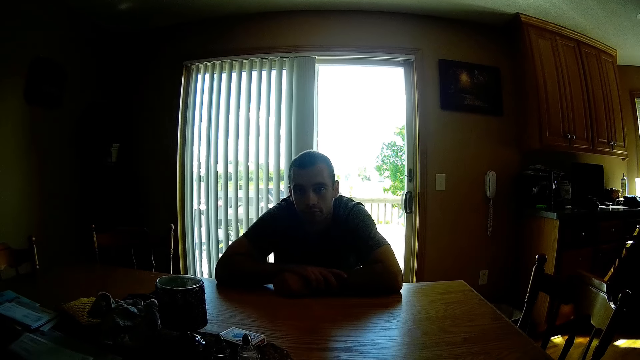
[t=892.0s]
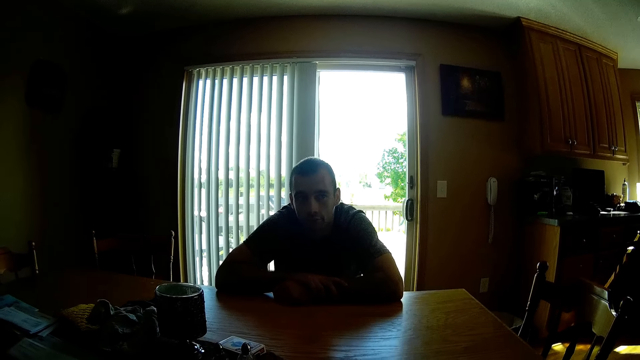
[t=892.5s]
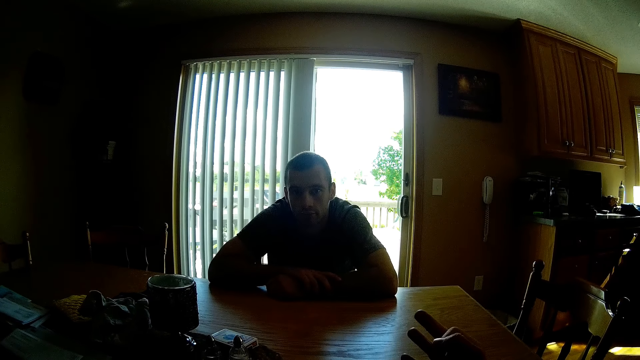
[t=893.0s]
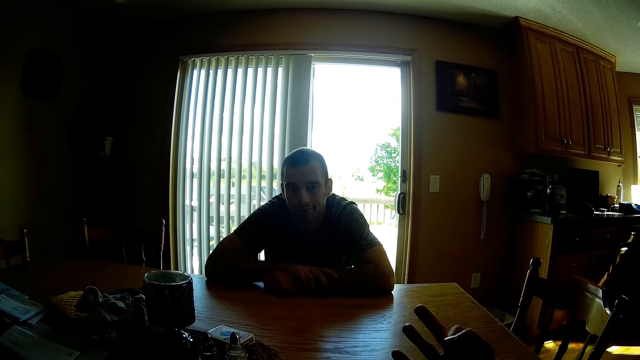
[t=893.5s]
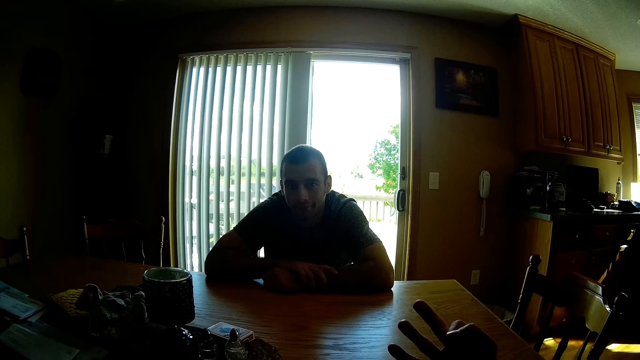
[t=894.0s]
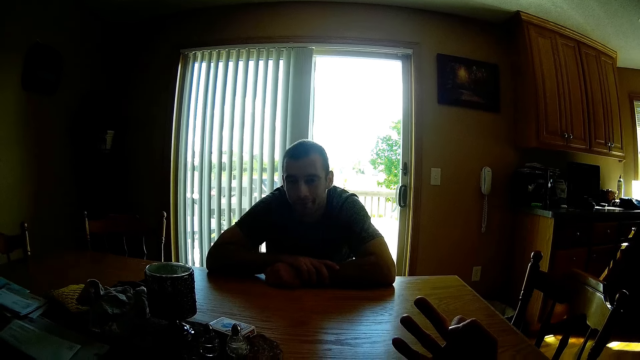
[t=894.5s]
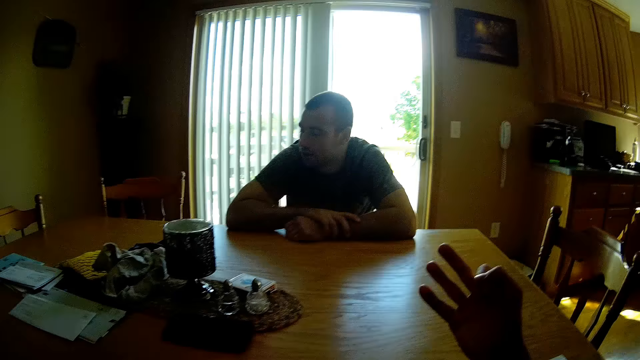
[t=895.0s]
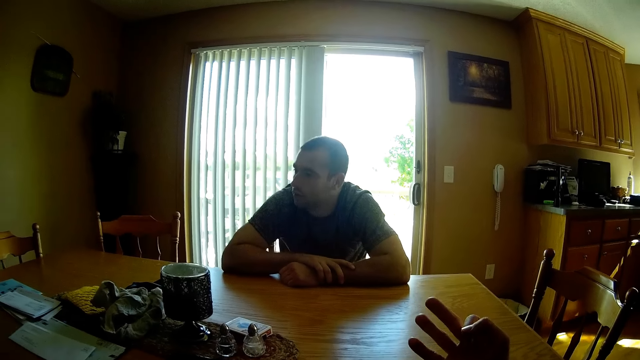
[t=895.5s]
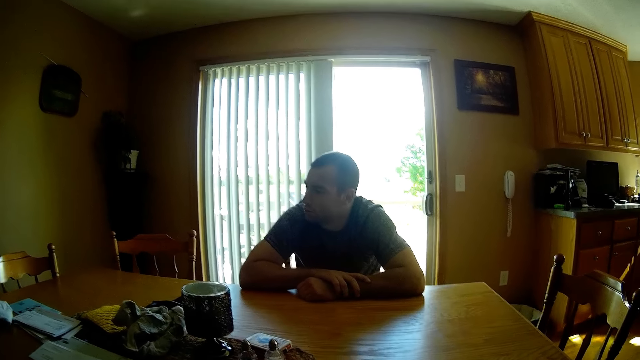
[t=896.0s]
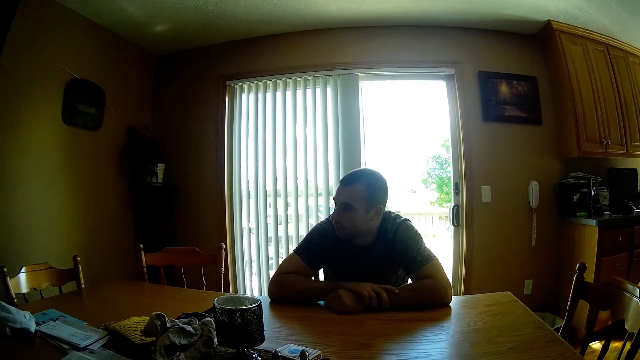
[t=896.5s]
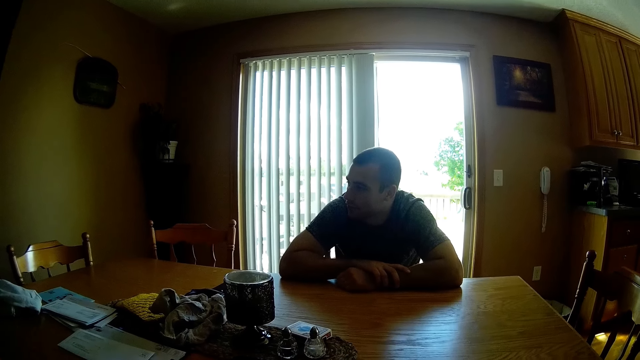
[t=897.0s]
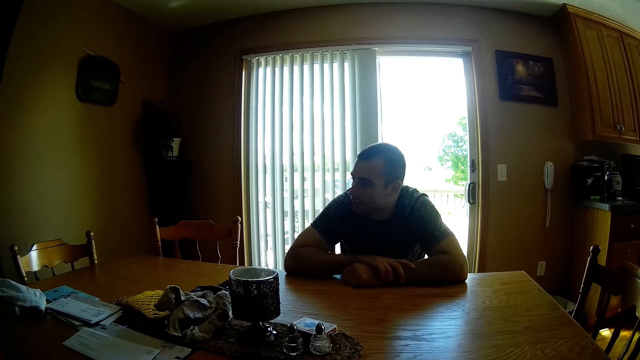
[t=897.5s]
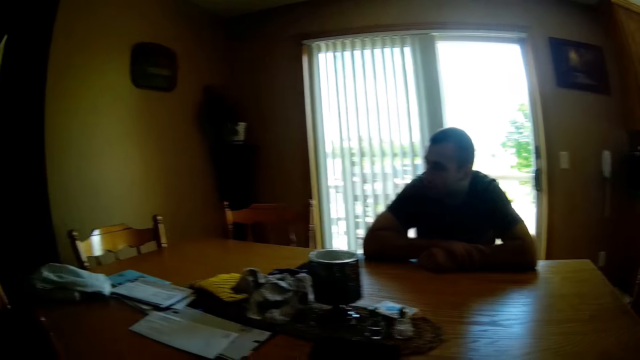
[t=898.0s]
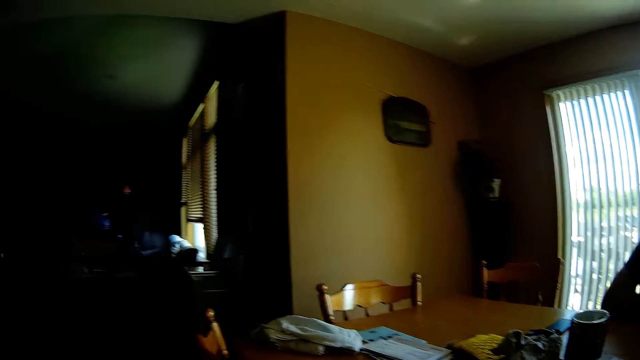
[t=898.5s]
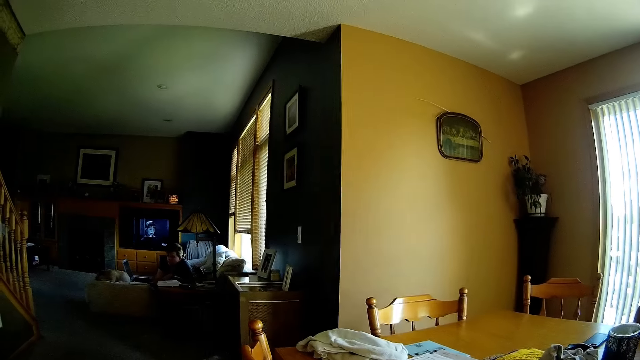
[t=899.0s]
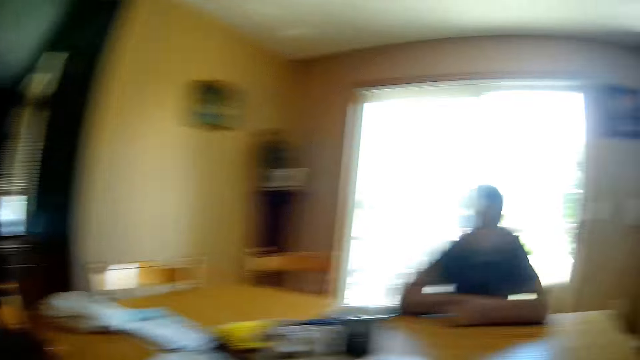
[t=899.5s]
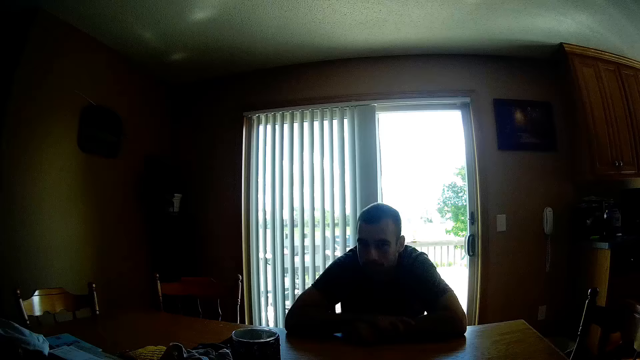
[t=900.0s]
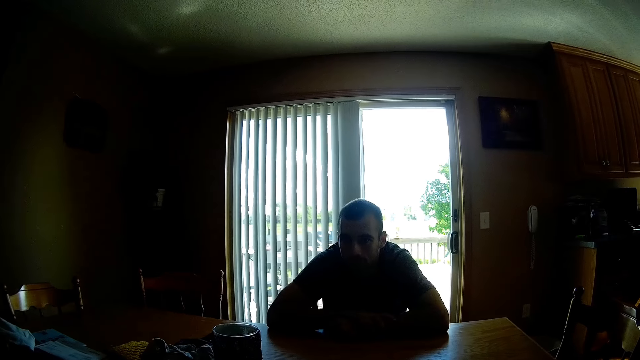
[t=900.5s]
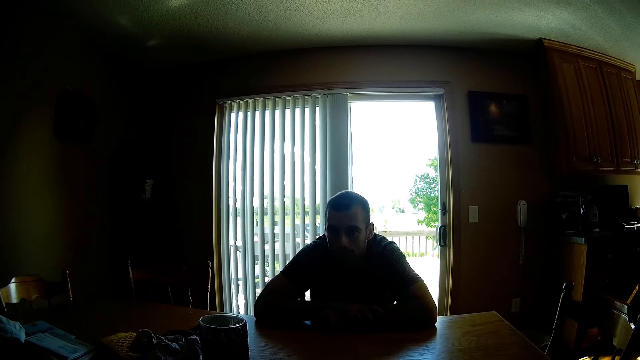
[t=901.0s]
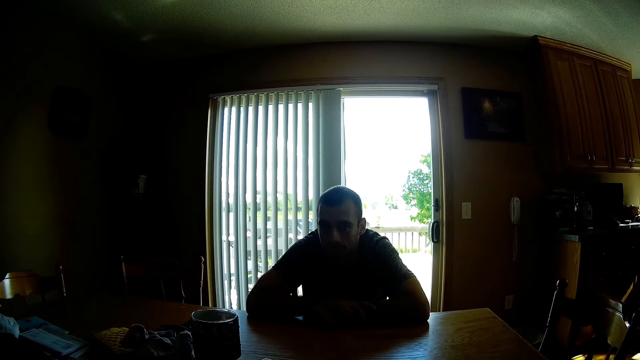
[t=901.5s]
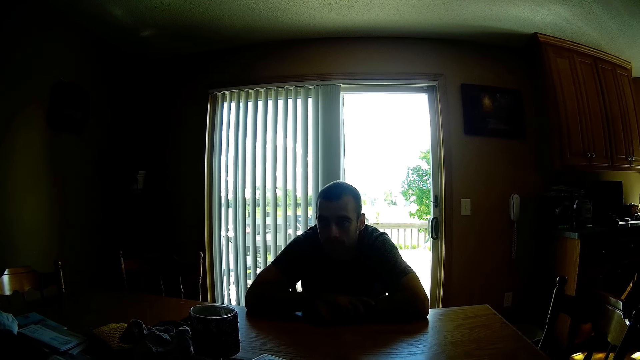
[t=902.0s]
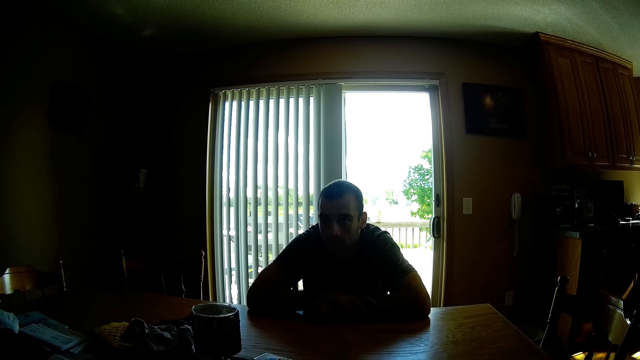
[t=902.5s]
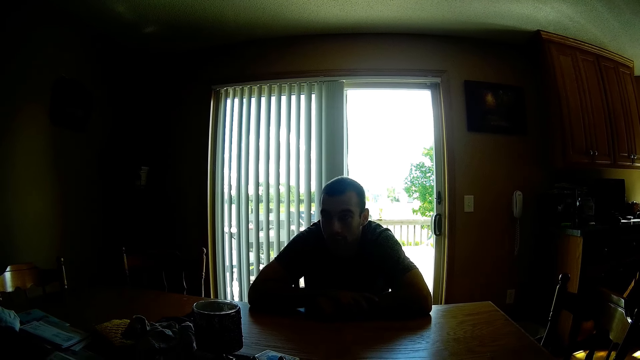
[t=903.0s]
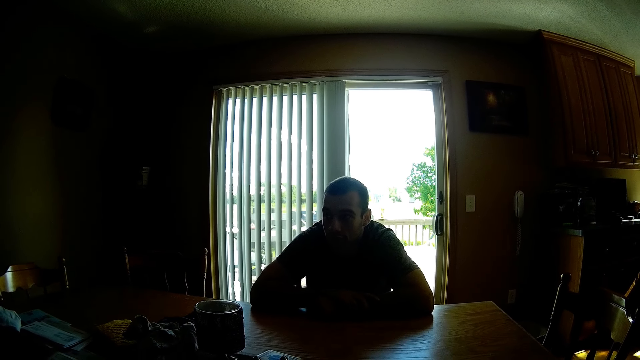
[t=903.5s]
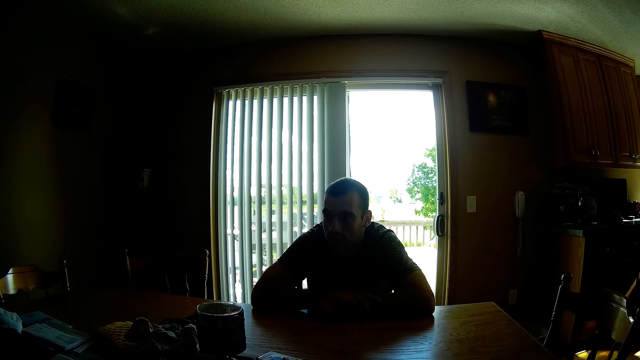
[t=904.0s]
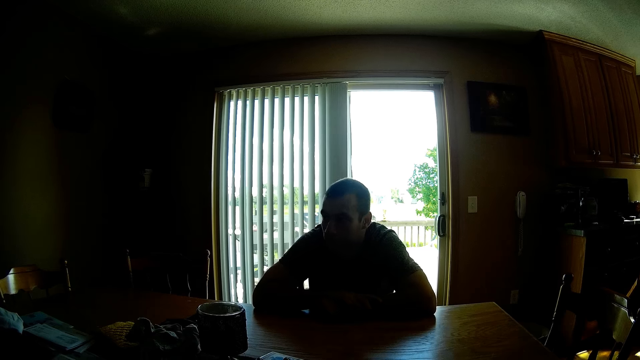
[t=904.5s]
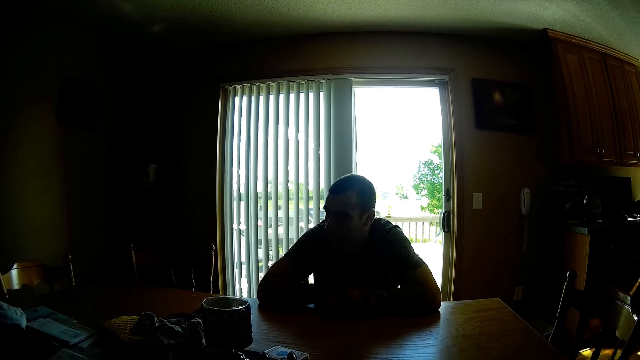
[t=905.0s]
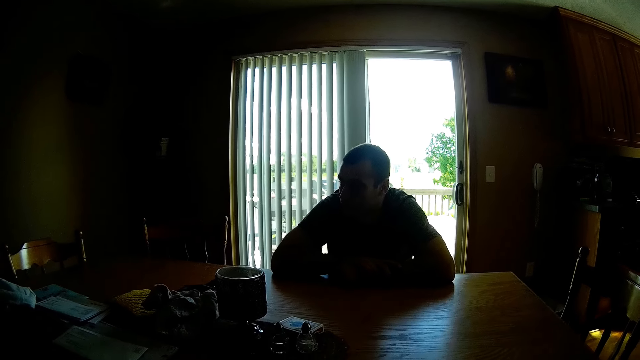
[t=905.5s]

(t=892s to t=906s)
The camera wearer moves the hand. They look around. They look at the television. A person converses with the camera wearer.

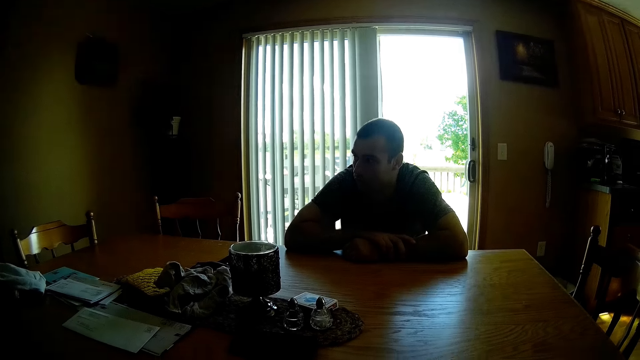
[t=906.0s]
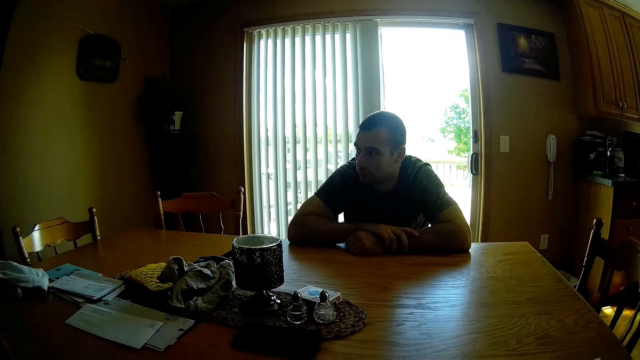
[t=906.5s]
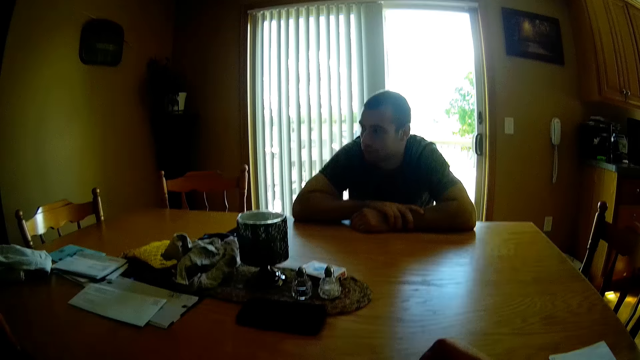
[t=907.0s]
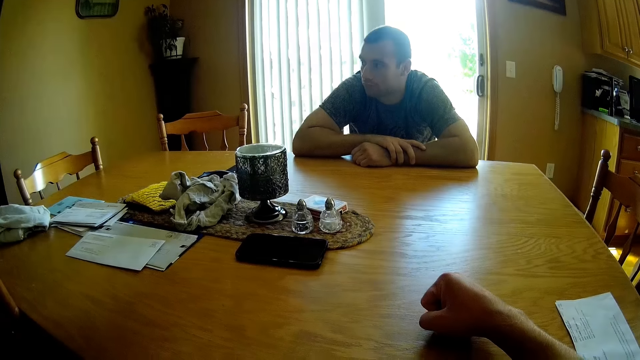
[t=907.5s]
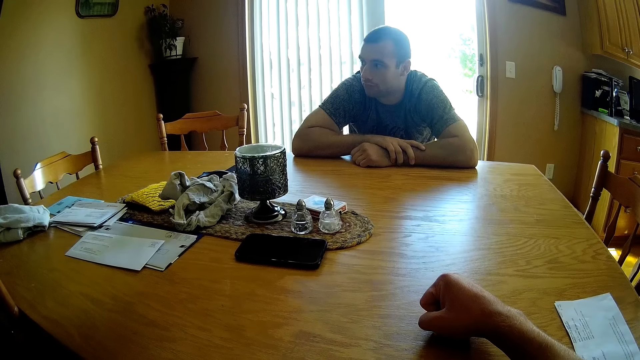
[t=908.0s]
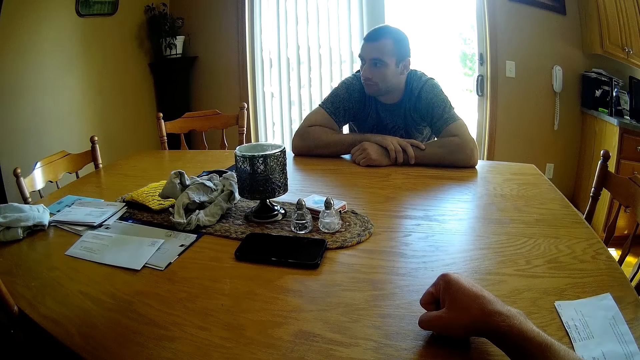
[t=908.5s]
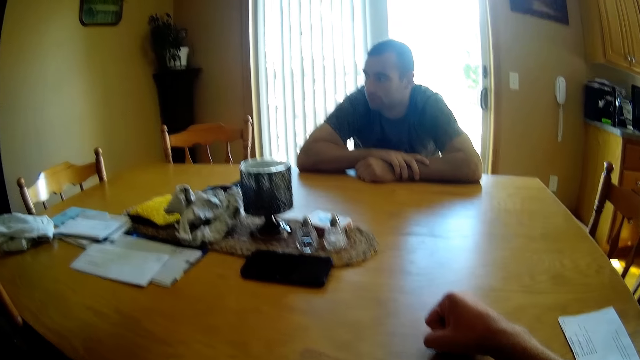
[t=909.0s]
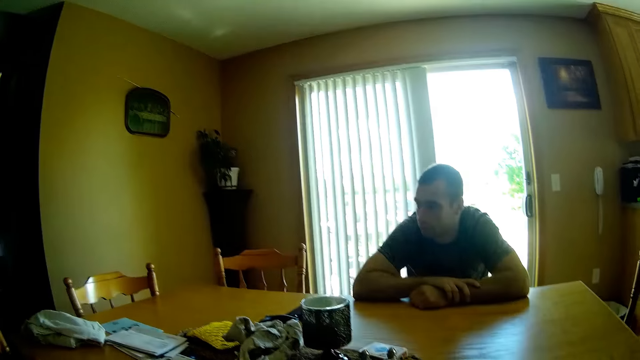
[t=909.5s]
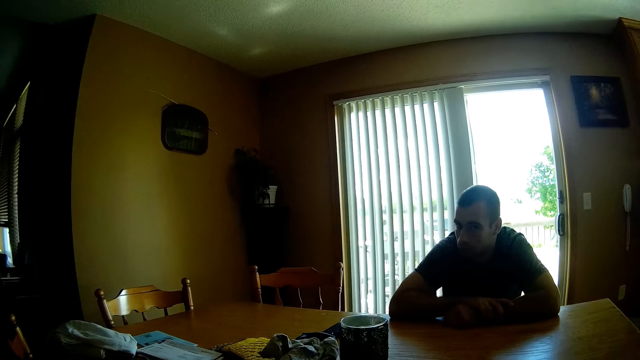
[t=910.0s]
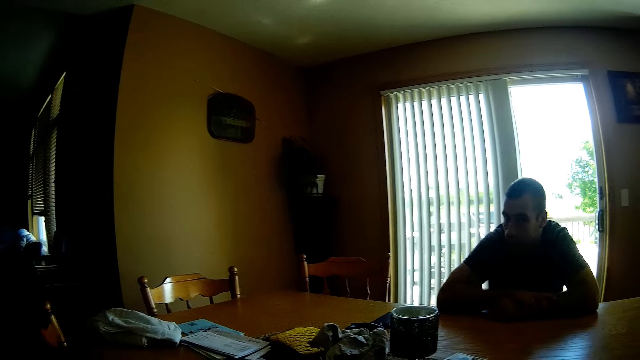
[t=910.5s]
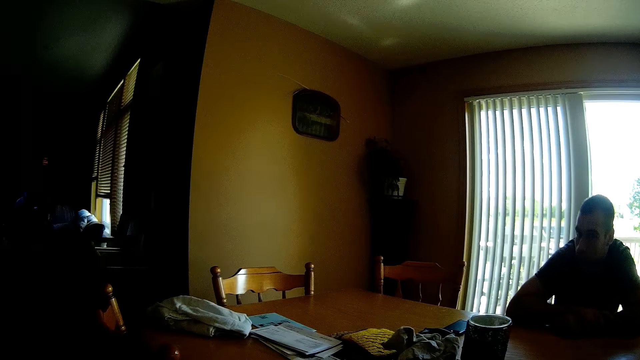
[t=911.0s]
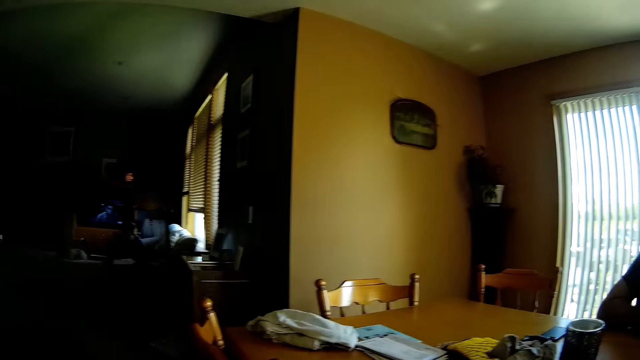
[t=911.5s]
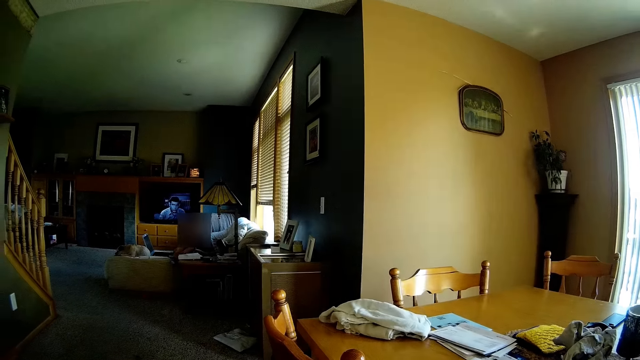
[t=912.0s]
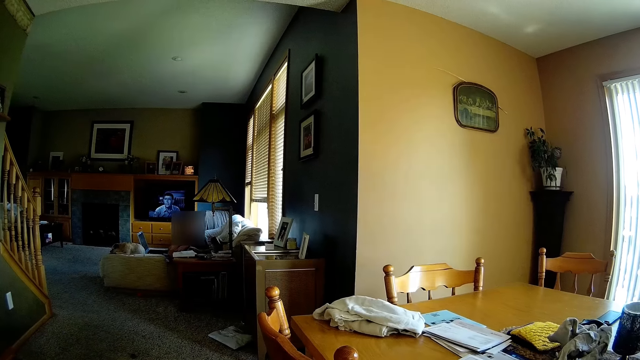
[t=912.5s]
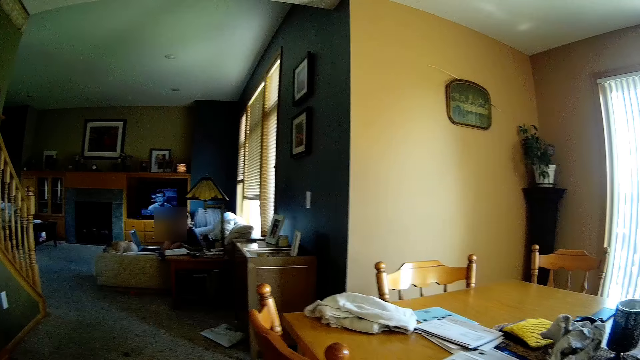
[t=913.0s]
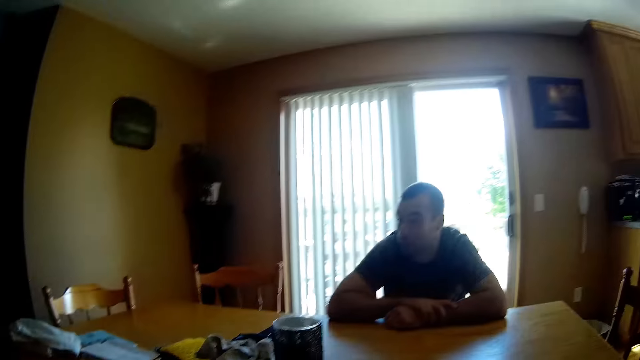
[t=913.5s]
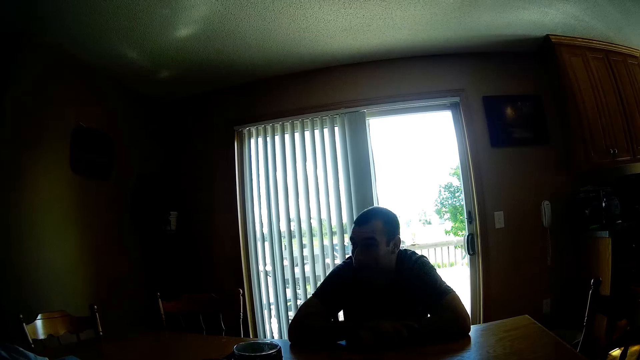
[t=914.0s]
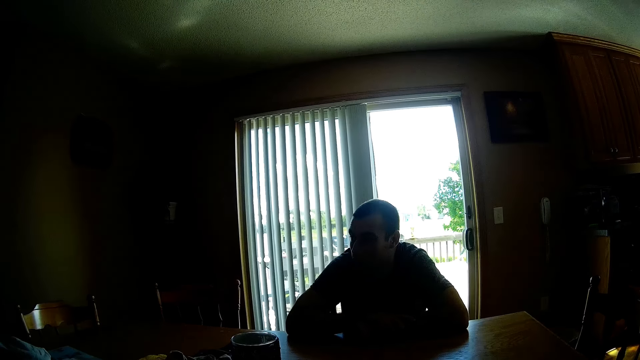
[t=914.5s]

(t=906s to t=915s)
The camera wearer looks at the television.
